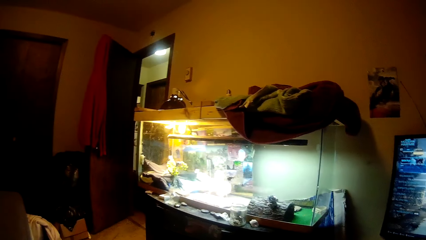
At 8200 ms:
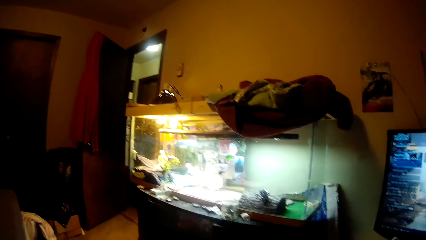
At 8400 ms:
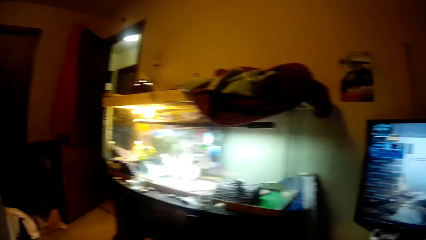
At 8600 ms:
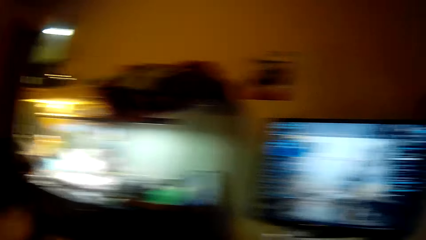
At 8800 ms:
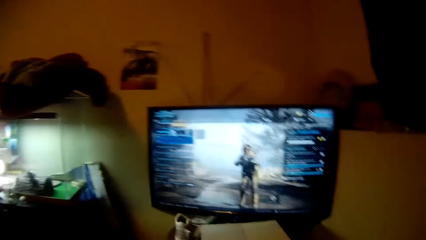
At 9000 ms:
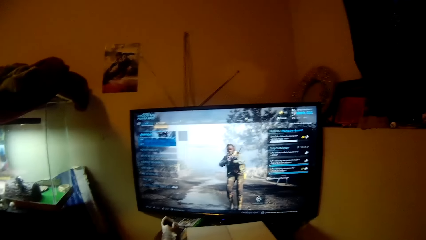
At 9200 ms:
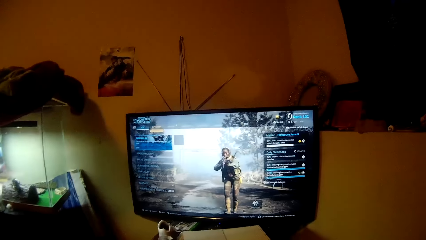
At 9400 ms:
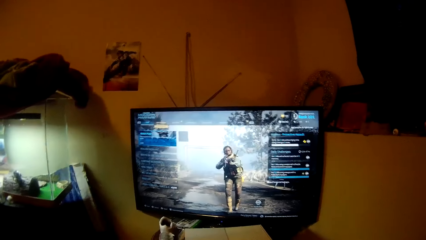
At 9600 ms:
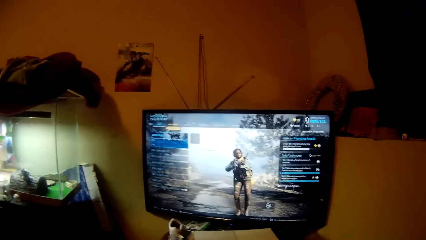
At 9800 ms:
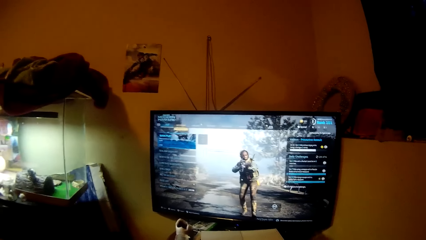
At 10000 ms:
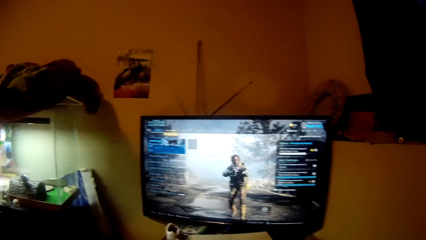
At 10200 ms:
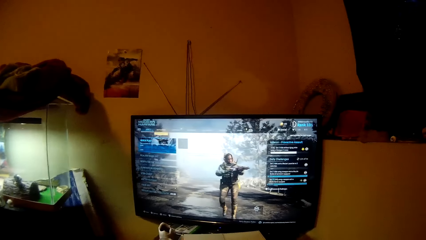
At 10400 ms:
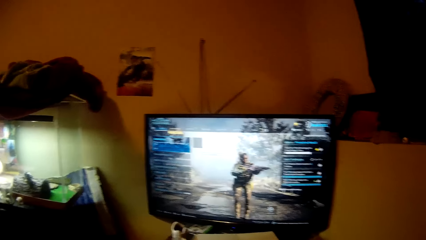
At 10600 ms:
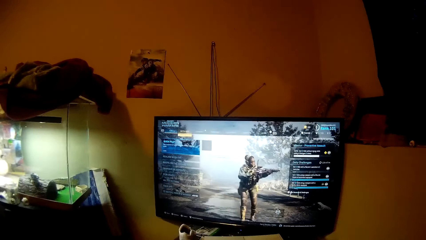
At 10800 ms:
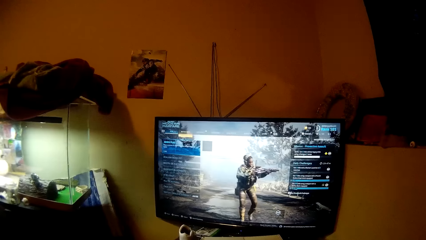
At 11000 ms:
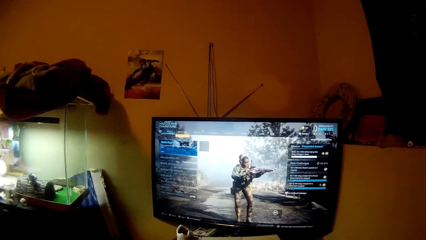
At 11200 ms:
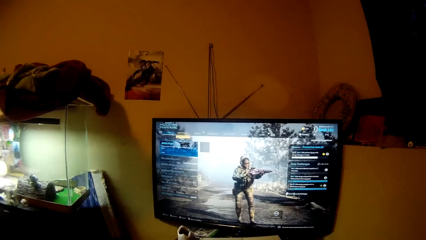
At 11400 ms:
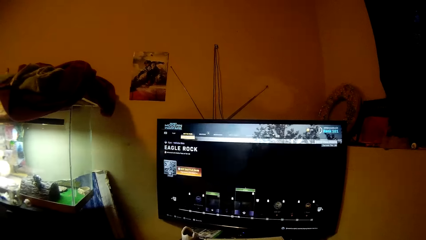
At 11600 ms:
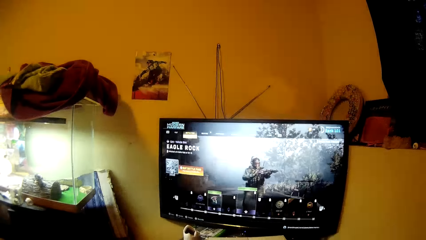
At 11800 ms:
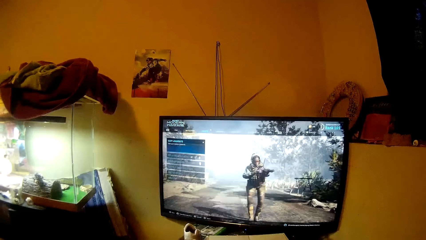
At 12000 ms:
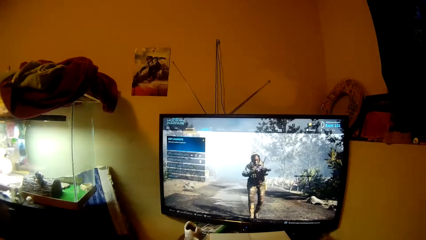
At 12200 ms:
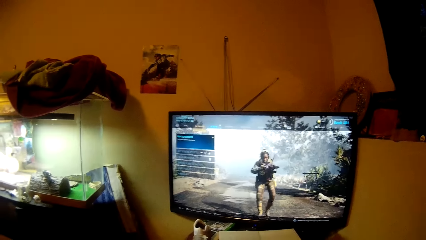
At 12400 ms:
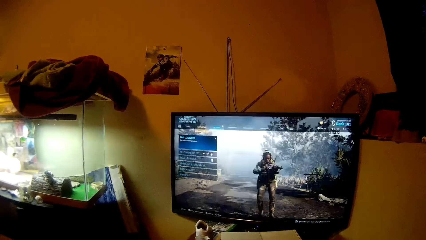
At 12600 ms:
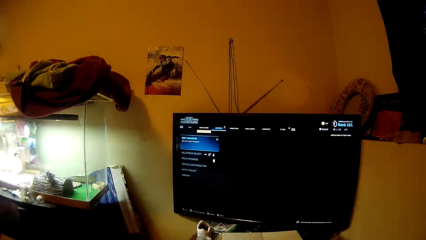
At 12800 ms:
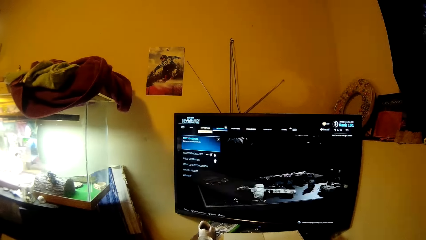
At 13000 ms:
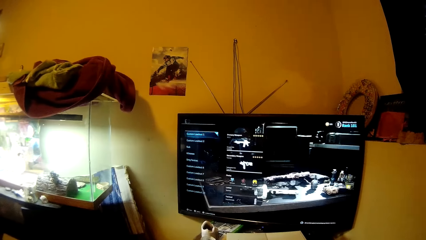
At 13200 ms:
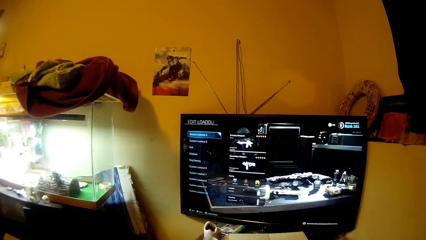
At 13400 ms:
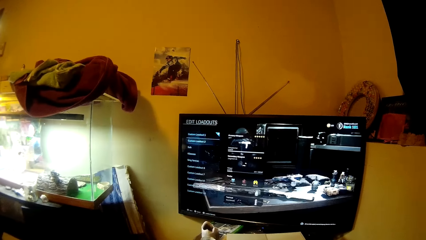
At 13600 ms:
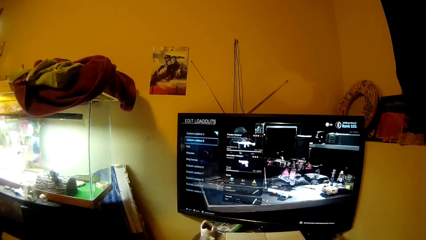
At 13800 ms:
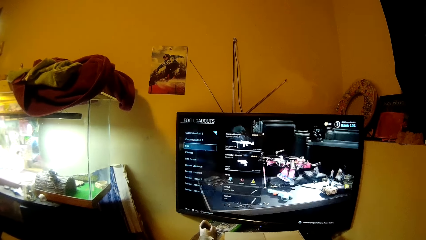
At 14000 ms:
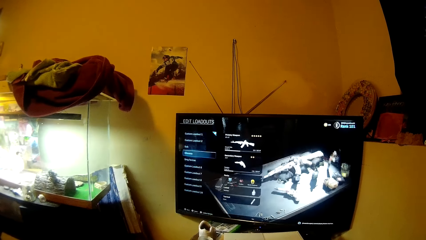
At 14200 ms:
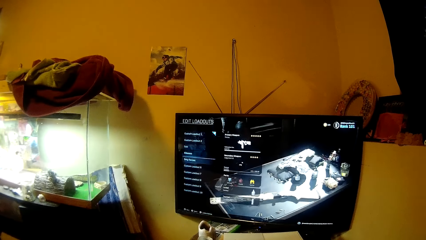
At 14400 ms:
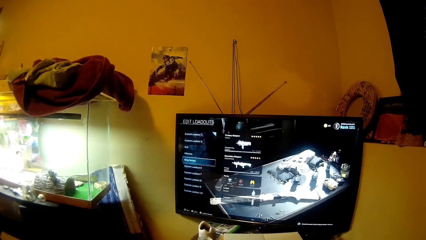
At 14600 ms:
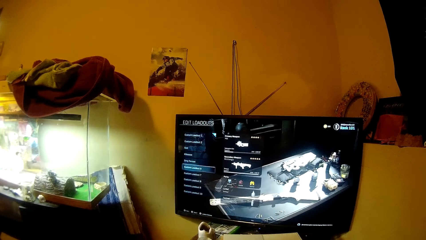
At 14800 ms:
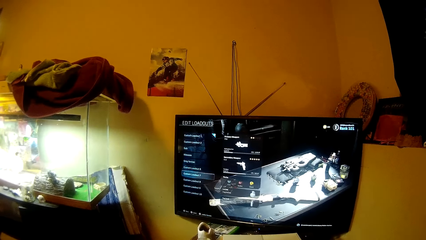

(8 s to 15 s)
The camera wearer watches the television.

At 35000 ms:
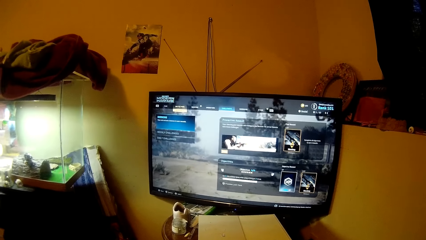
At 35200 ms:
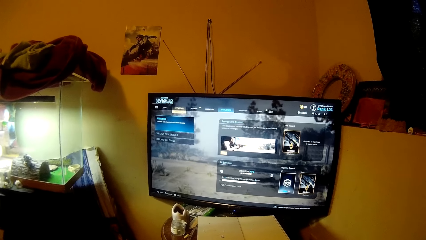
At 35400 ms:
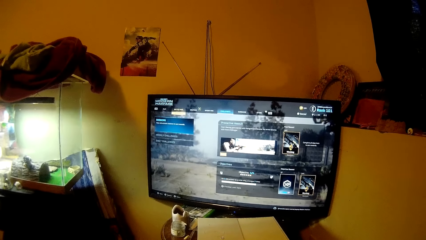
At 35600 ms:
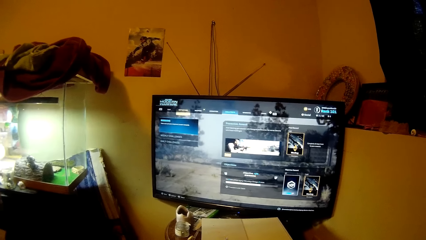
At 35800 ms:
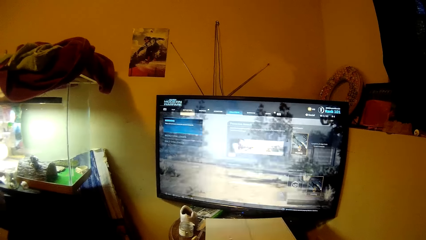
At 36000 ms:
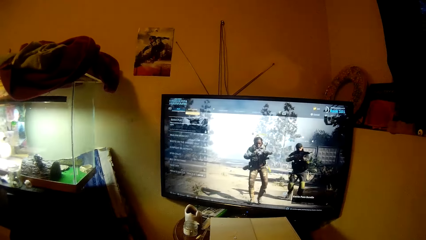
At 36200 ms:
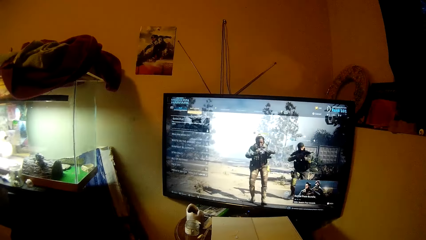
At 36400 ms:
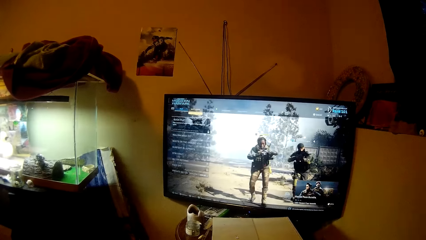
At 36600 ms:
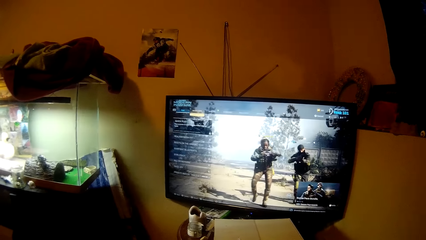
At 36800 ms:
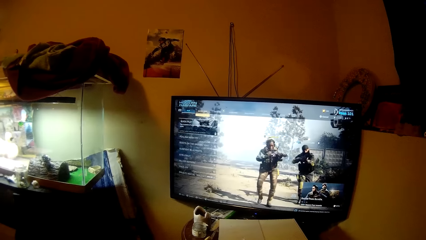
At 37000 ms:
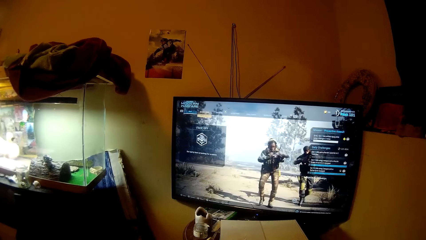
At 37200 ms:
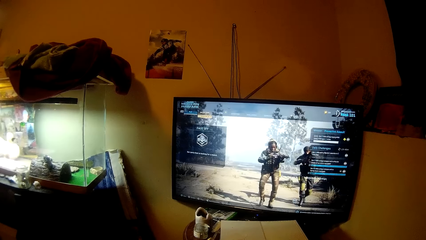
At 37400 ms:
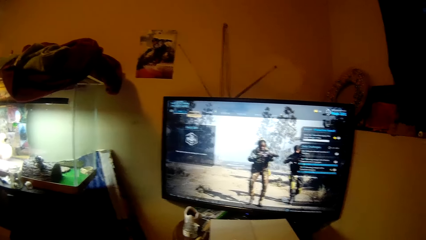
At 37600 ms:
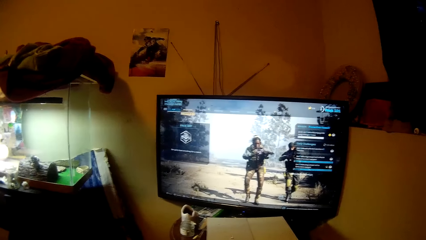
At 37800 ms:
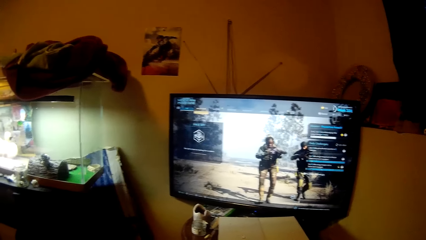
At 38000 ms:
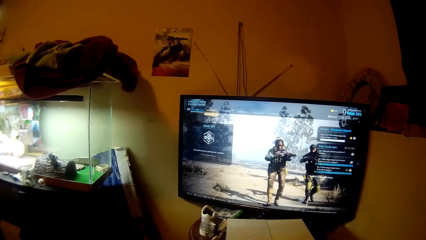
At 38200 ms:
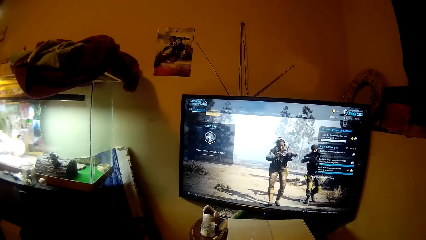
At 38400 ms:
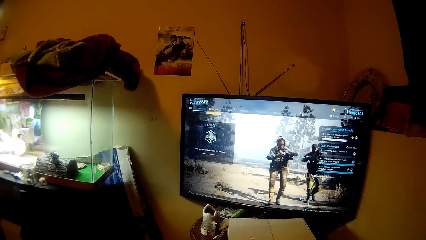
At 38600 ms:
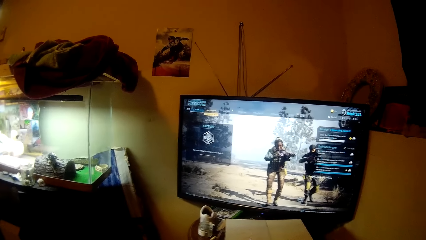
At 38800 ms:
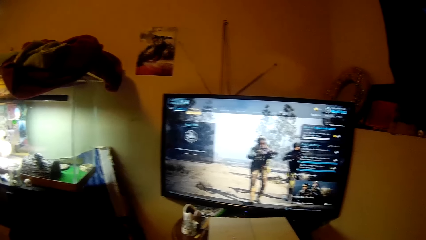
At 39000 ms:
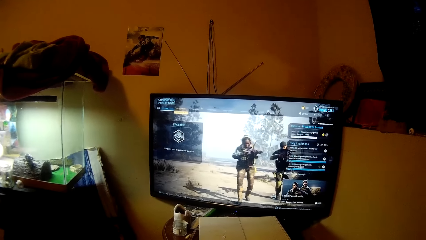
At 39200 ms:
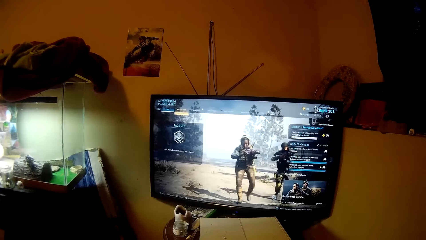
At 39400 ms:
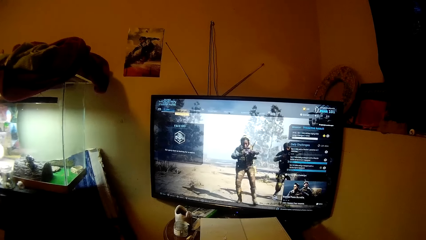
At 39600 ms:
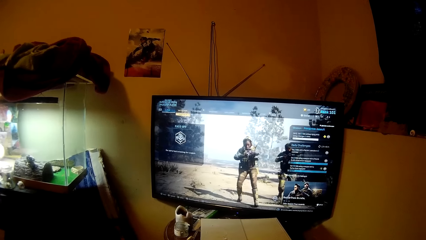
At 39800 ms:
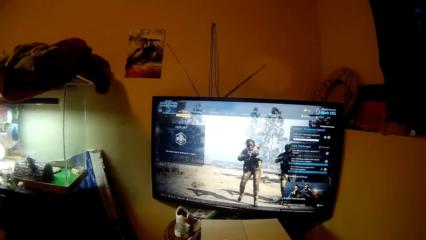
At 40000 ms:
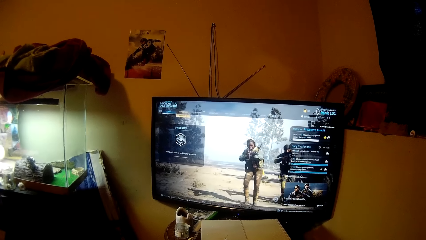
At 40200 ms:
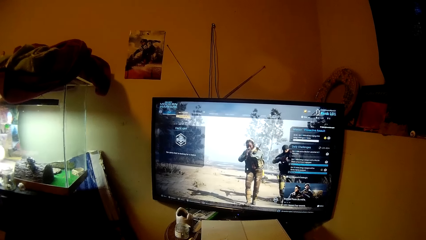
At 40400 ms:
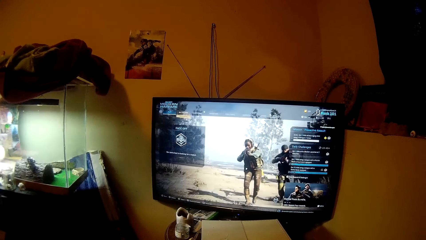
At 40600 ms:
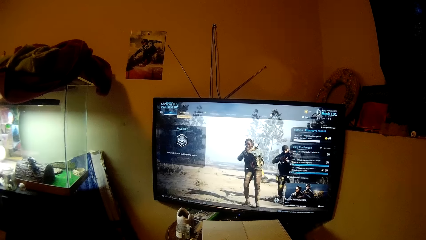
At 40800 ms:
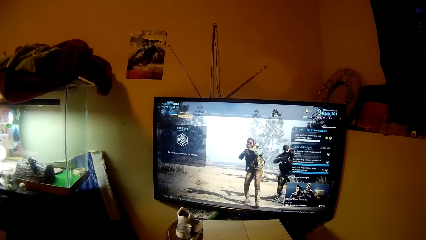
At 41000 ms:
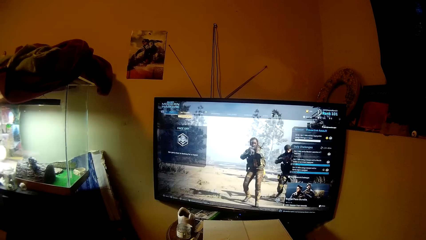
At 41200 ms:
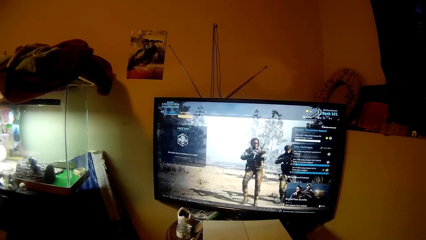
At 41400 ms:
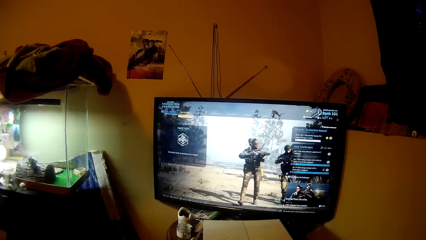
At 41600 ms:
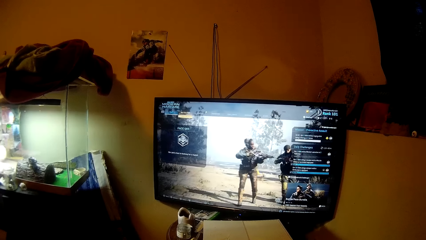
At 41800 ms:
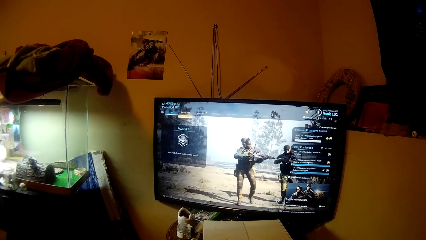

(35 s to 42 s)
The camera wearer looks around the room. They play a game on the television.

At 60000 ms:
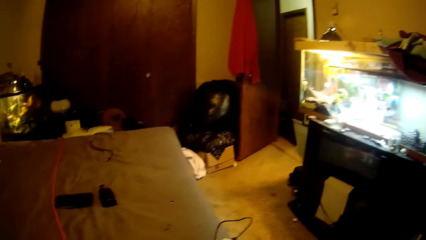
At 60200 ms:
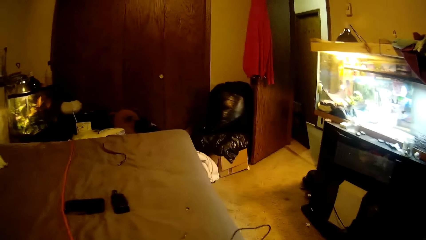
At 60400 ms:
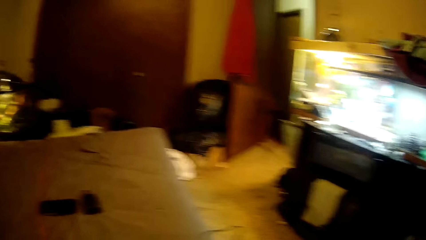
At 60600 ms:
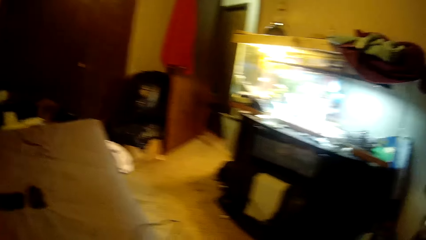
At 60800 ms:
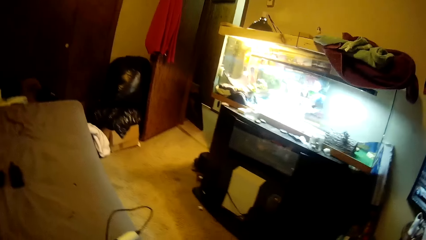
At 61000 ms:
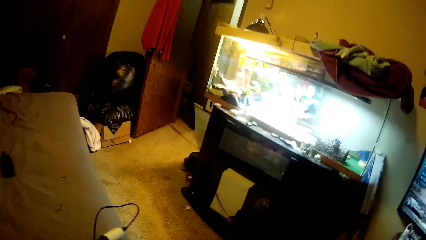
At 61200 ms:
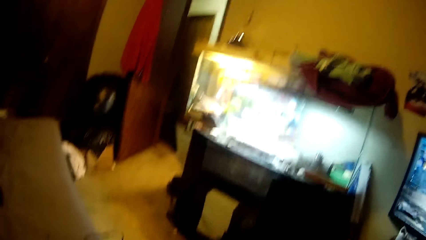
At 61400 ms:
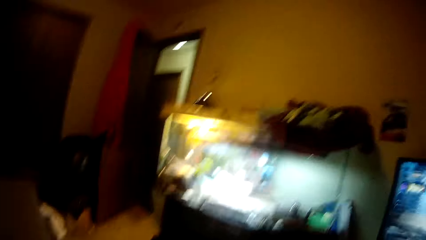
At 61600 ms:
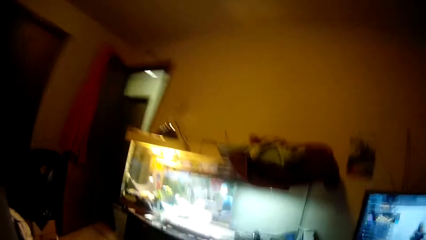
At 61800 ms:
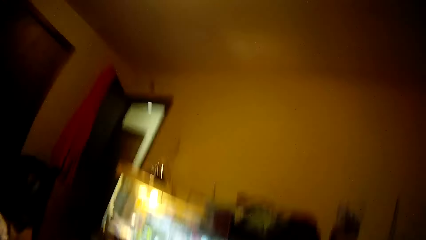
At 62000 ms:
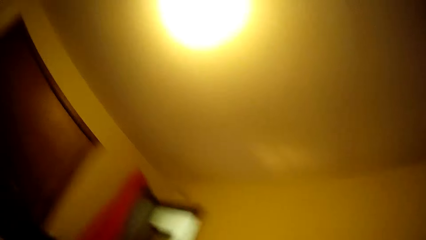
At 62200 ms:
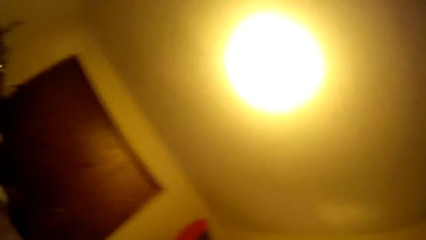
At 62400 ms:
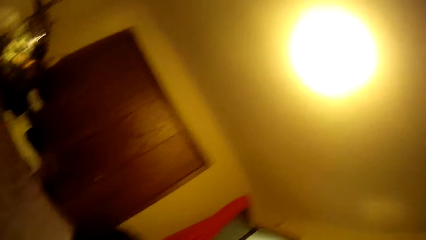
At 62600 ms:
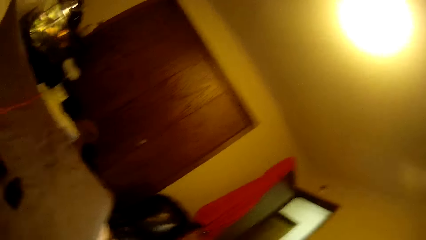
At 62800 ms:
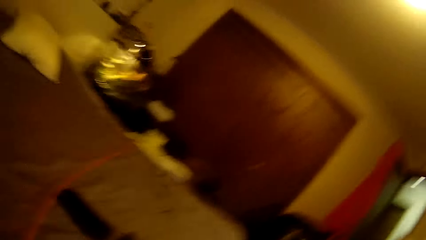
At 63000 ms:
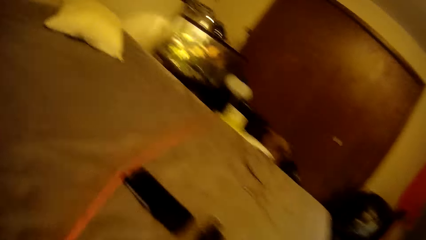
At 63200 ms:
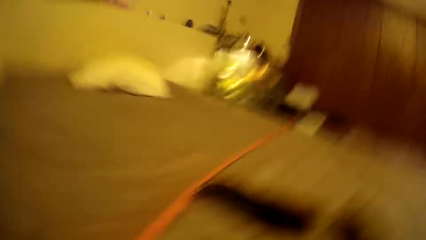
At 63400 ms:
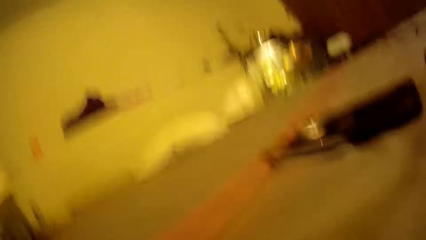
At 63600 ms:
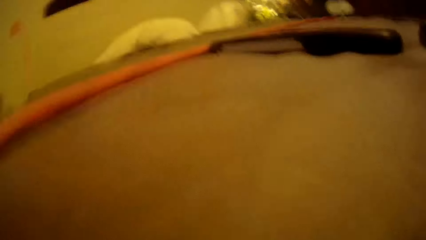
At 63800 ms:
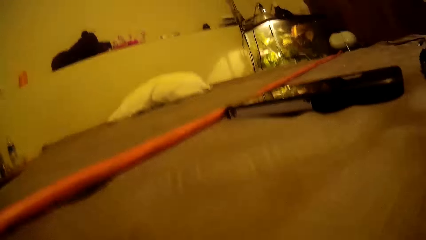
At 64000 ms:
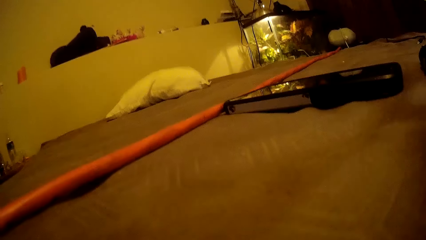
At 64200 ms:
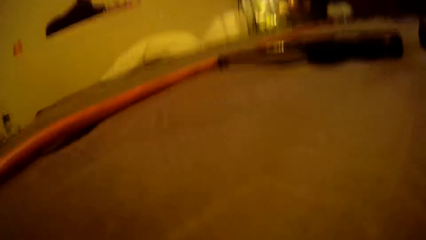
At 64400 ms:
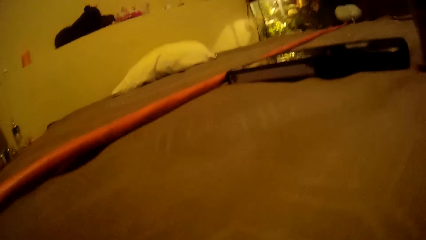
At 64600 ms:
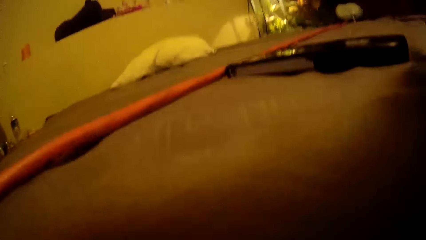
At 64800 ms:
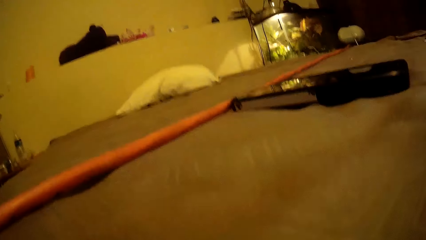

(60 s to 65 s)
The camera wearer leaves the video game.
